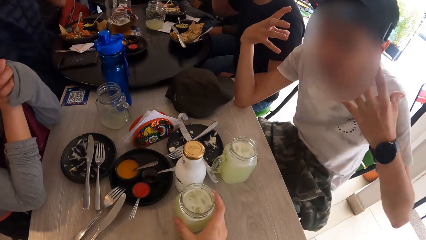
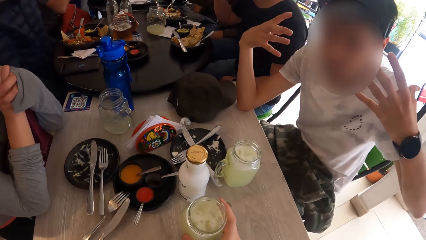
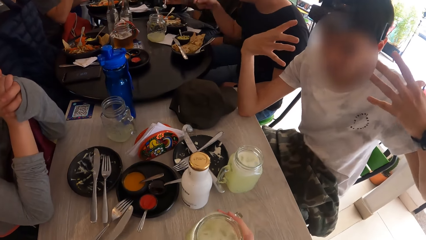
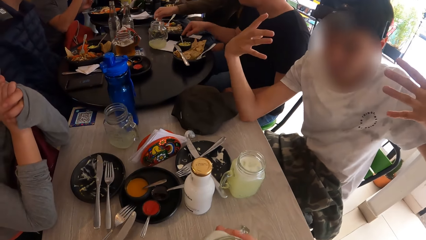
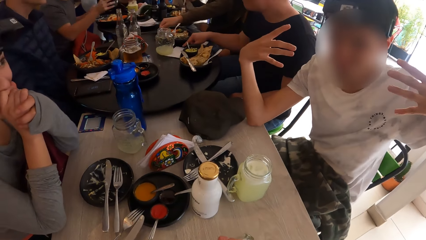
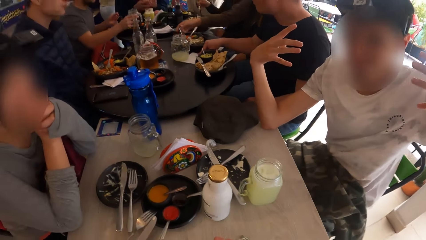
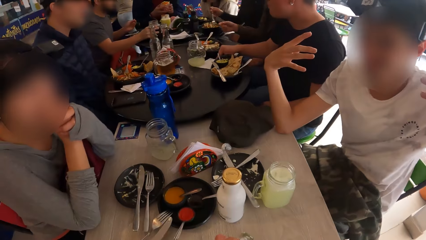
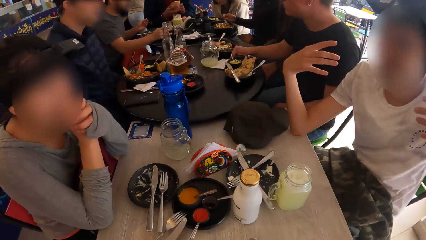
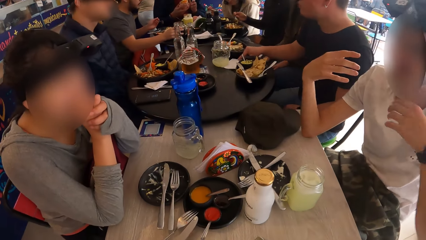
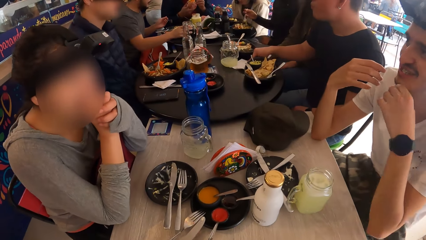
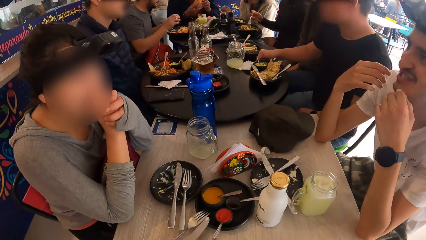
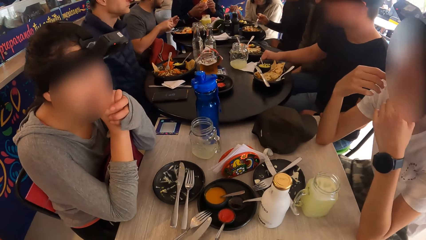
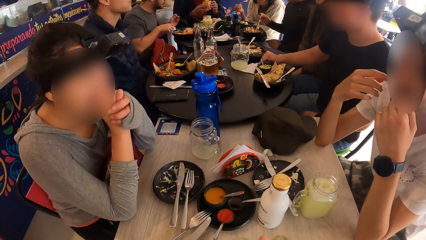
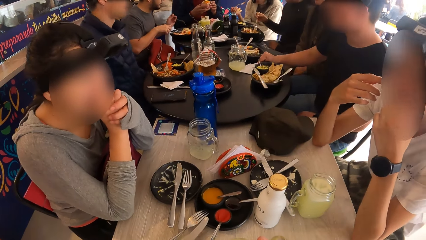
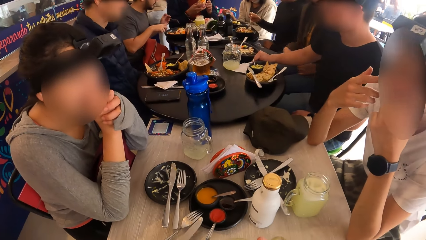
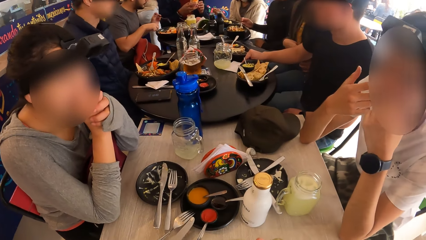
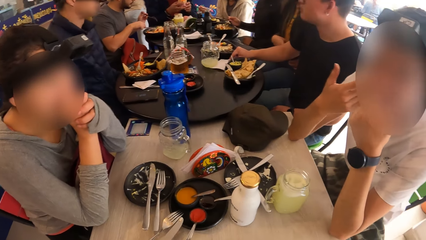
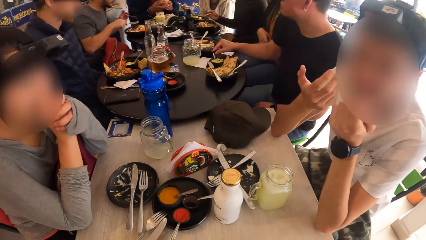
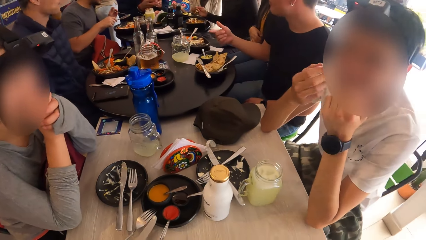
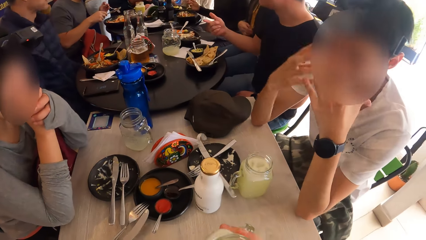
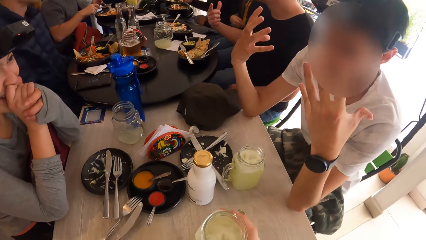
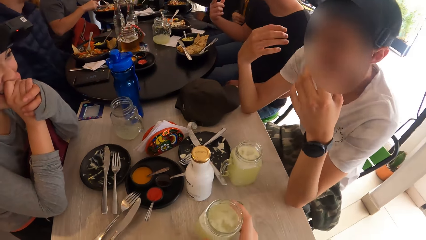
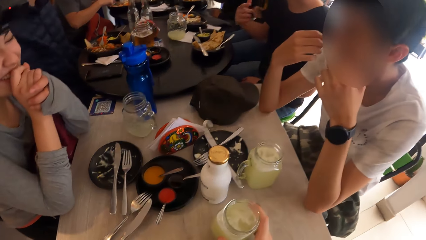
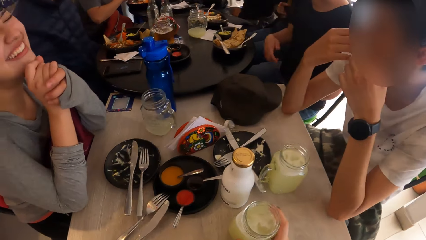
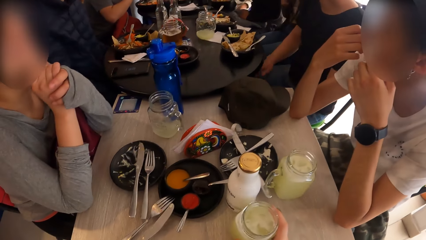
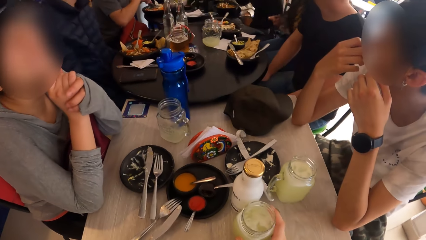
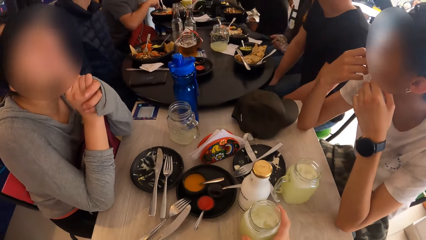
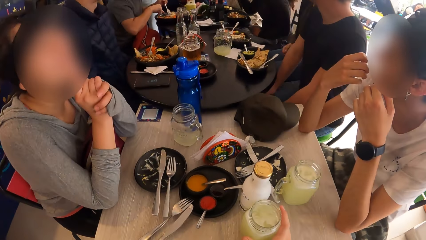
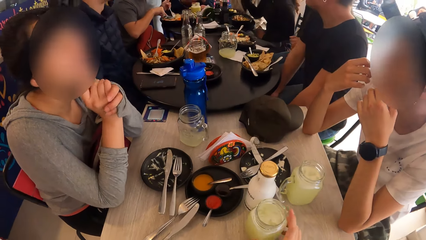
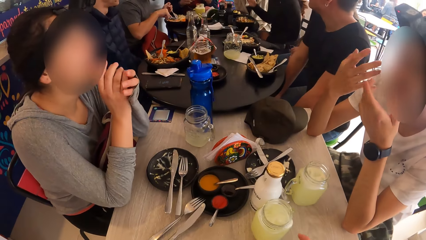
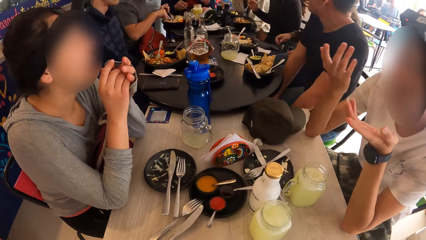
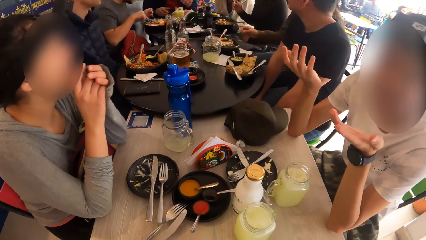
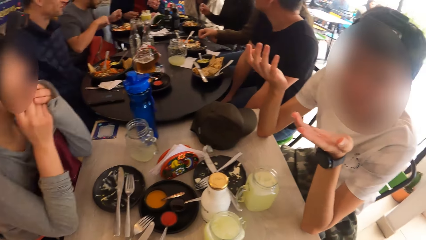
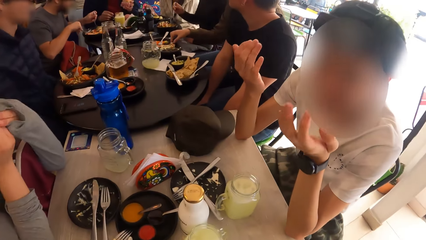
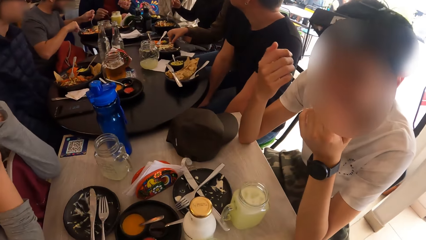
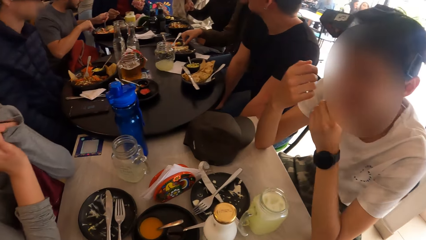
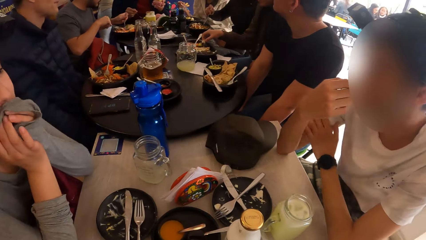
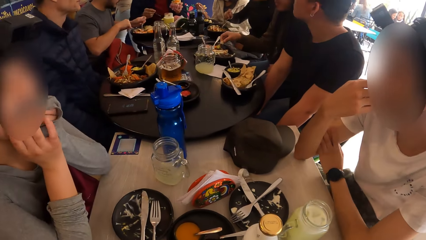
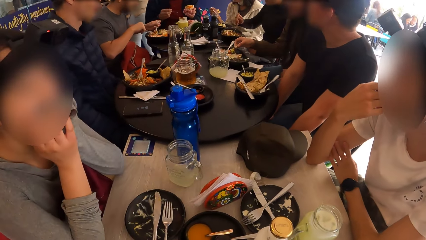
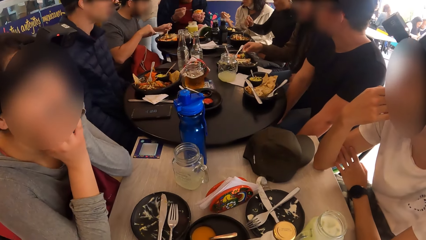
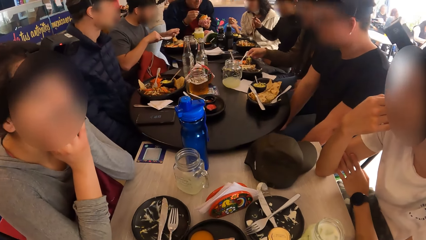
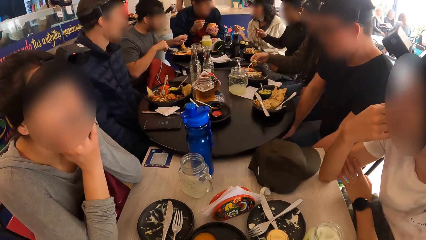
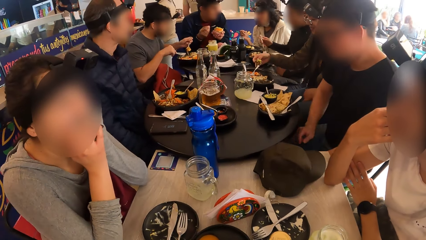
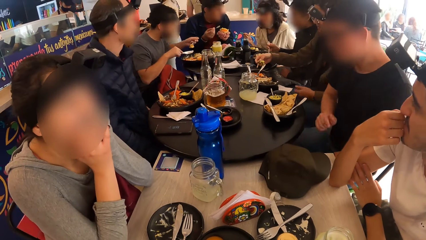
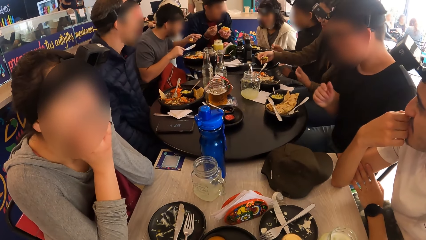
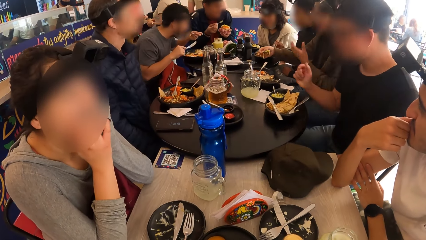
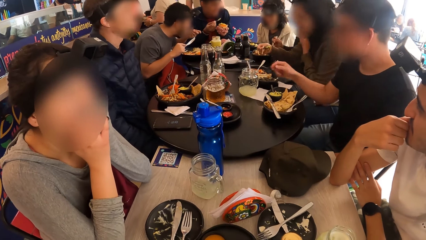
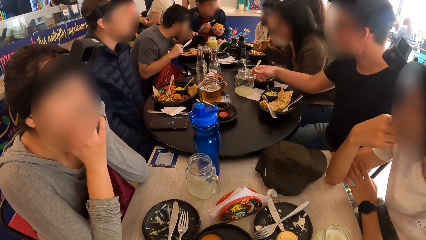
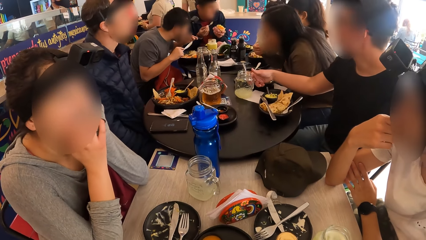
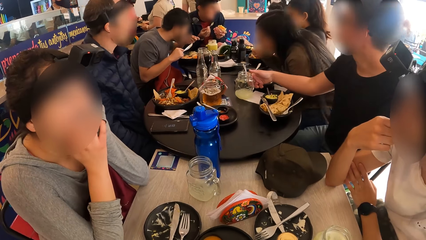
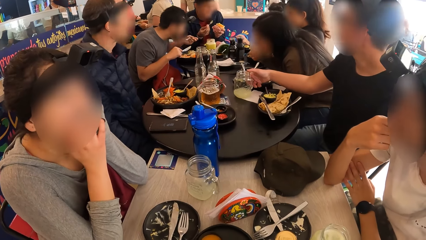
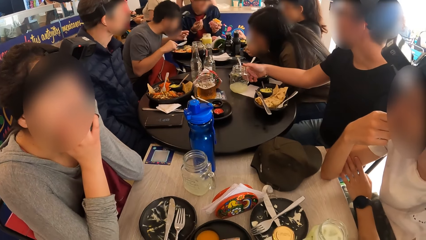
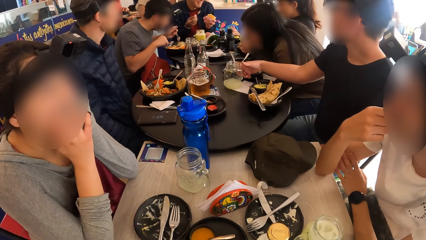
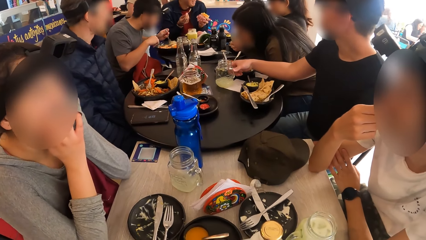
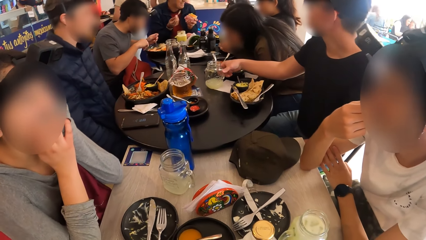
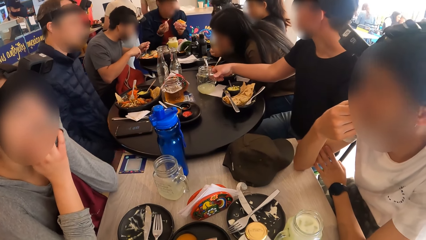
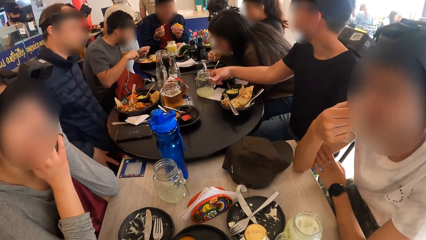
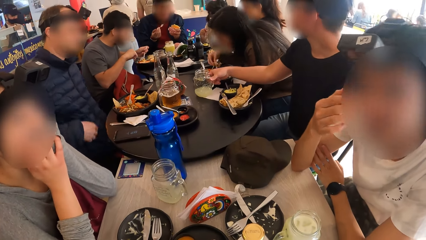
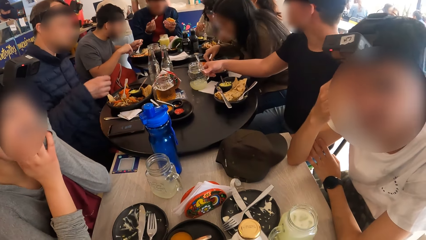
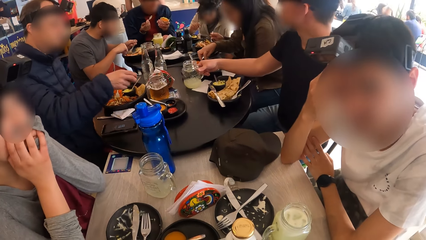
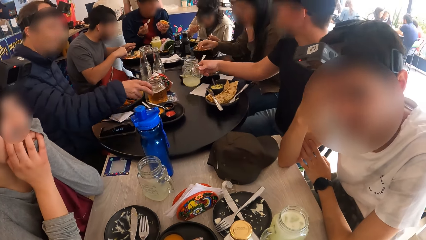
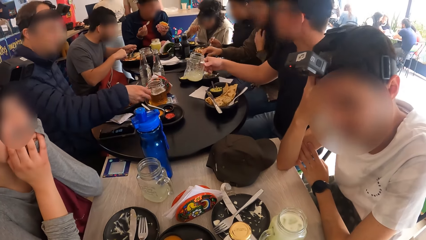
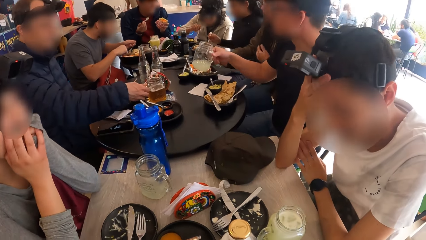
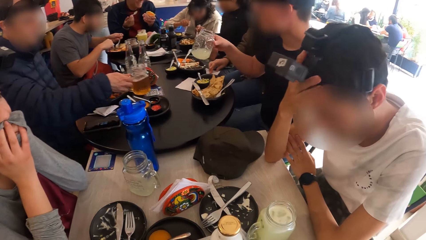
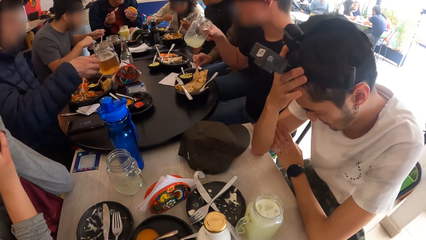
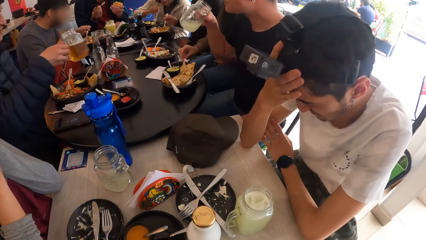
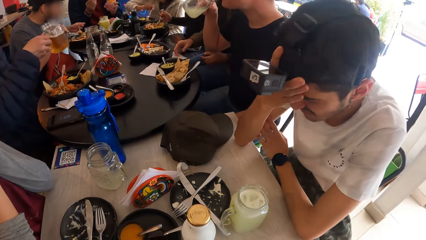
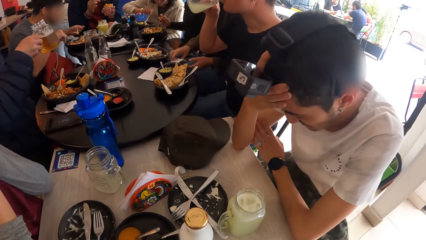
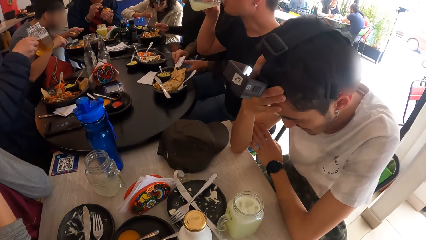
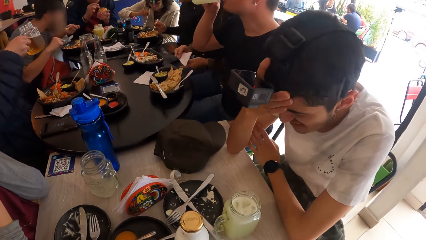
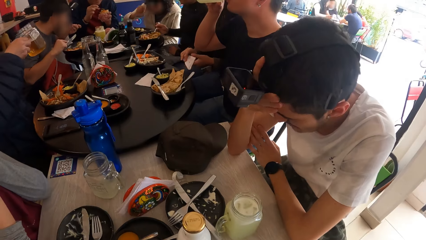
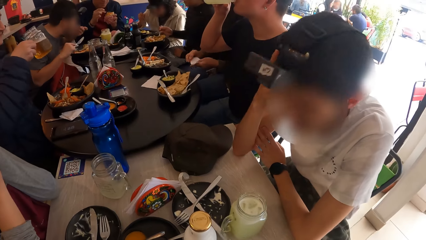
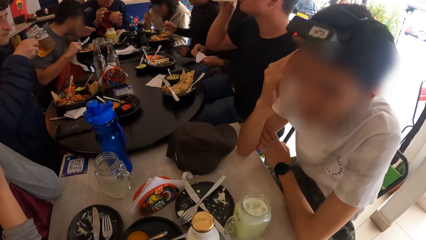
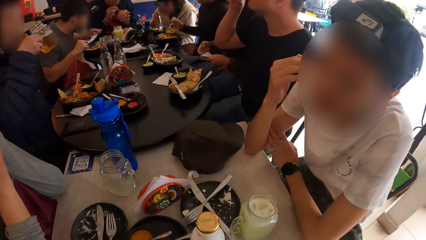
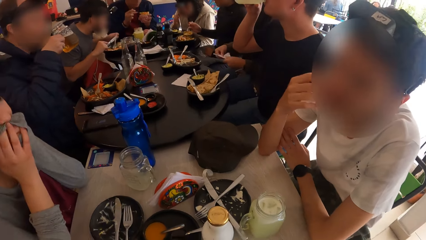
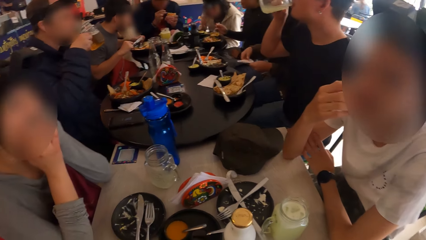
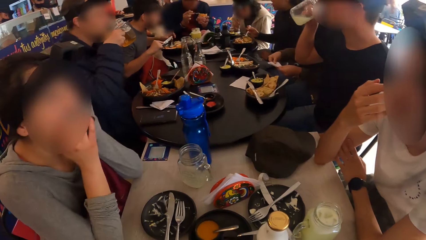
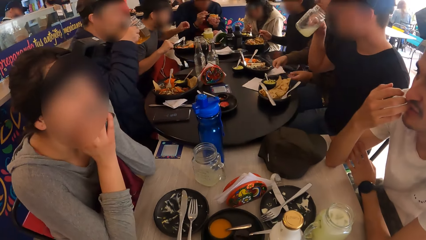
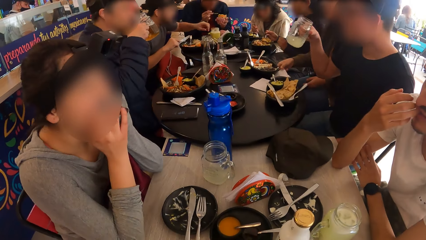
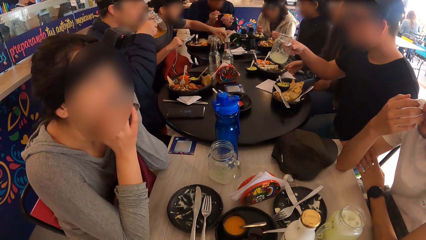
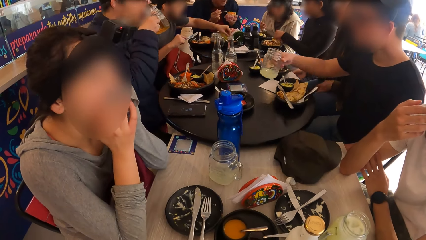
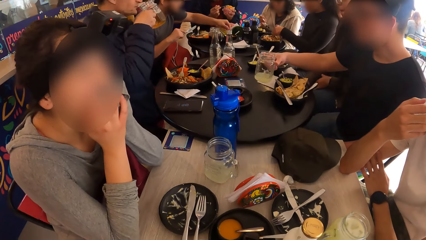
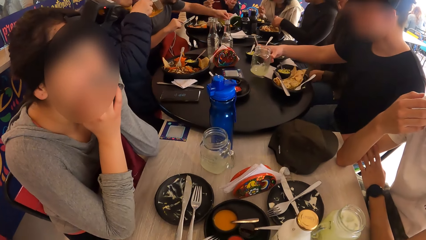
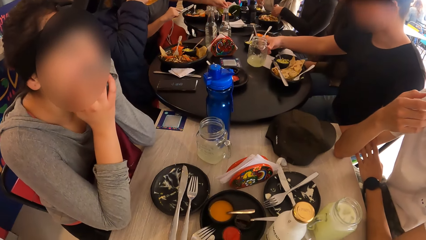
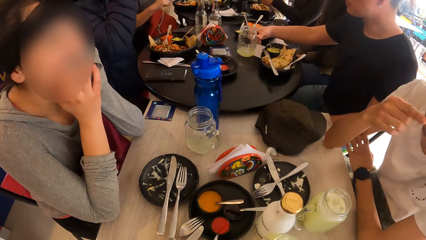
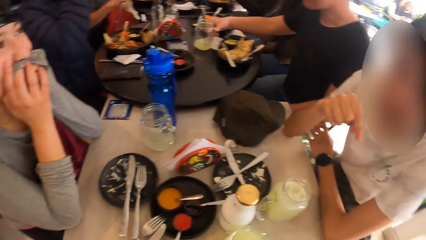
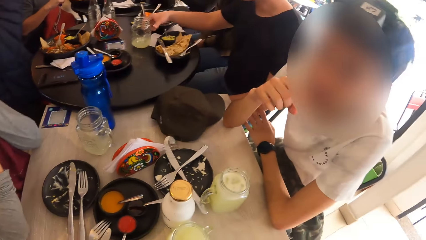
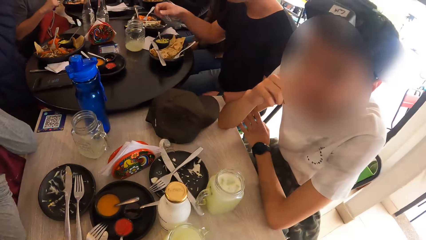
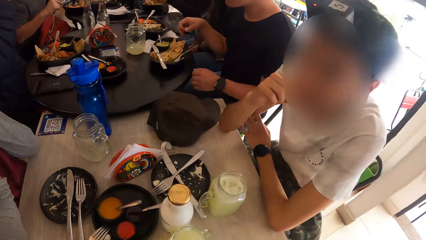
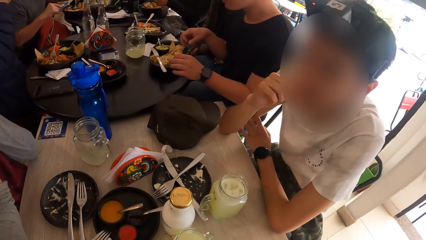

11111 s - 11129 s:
The camera wearer looks around the table. He picks up a cup from the table with his right hand. He drinks from the cup in his right hand. A woman drops a spoon in her right hand in a bowl. A man picks up the knife in the plate with his right hand. Another man gestures out with his hands. The camera wearer drops the cup in his right hand on the table. The second man stretches his hands. A third man applies butter to the burger in his left hand. Another woman eats from the plate with the fork in her right hand. The second man gestures out with his hands. A fourth man picks up a cup from the table with his right hand. A fifth man picks up a cup from the table with his right hand. The second man looks around the table. The fourth man drinks from the cup in his right hand. The second man holds his head. The fifth man drinks from the cup in his right hand. The camera wearer looks at a lady. The fourth man drops the cup in his right hand on the table.
